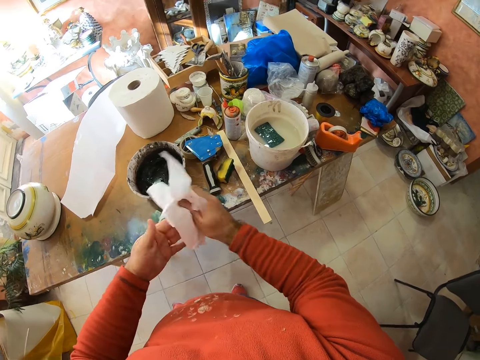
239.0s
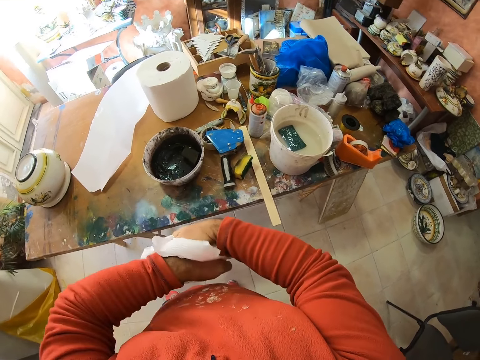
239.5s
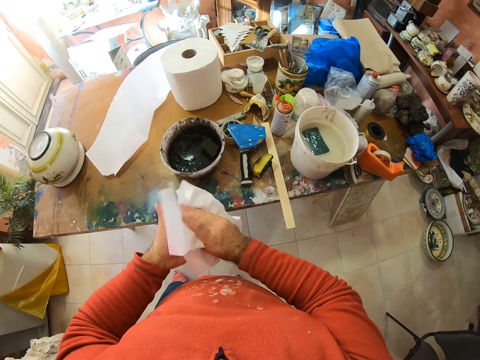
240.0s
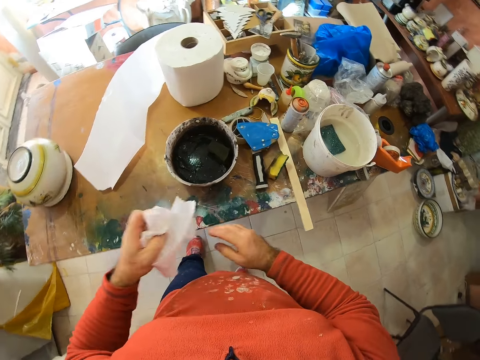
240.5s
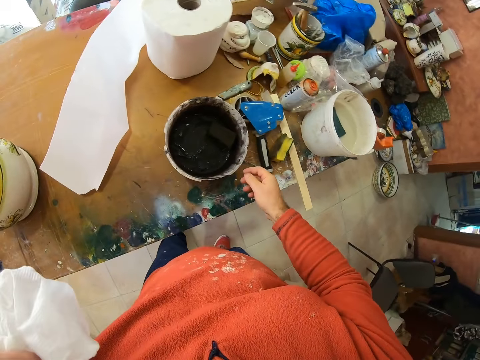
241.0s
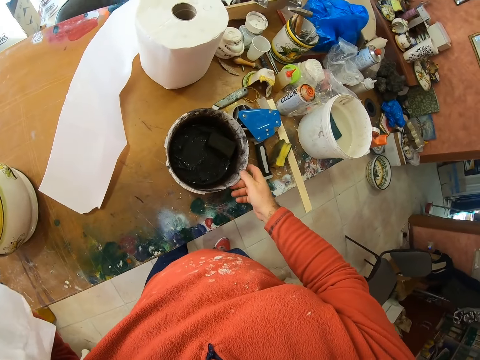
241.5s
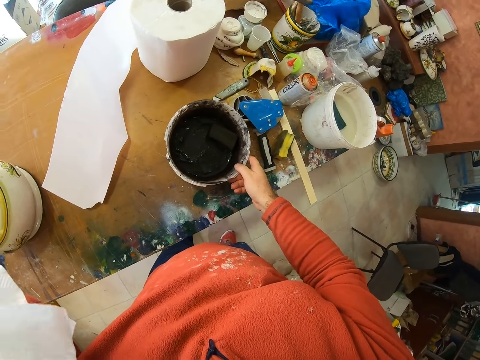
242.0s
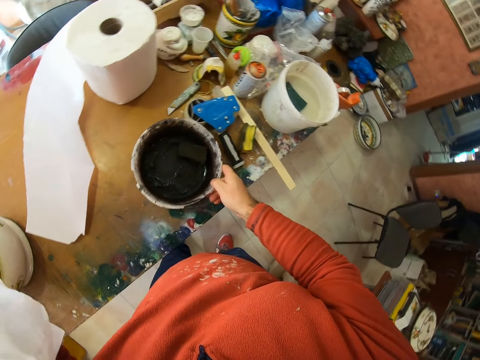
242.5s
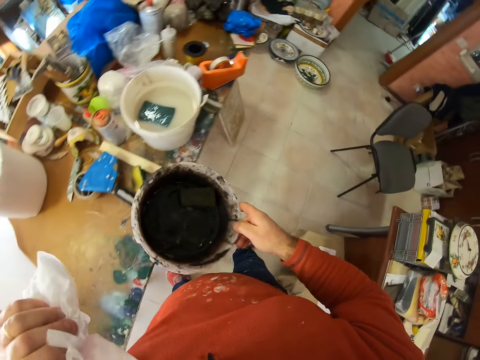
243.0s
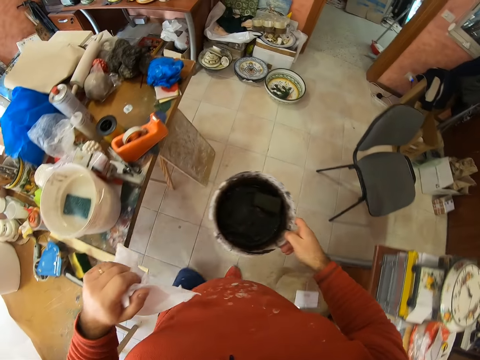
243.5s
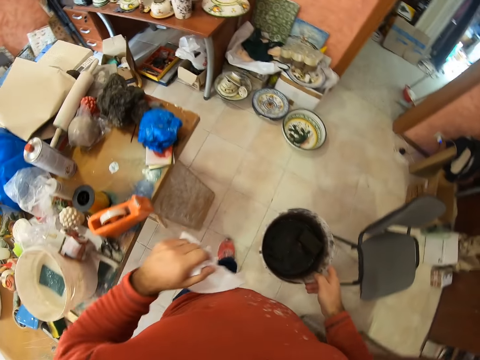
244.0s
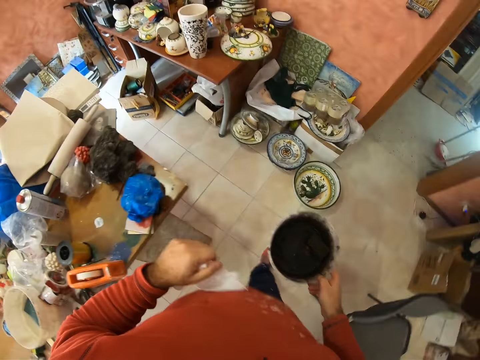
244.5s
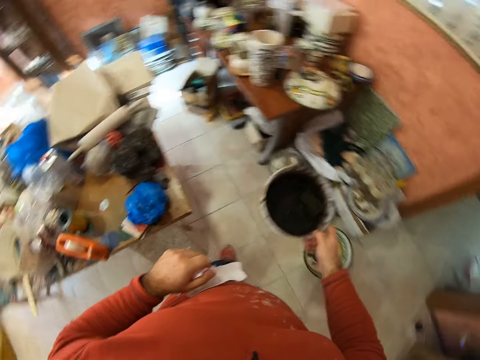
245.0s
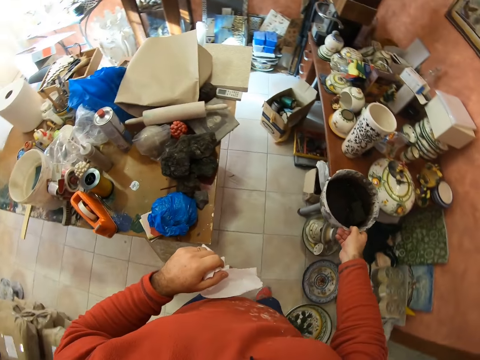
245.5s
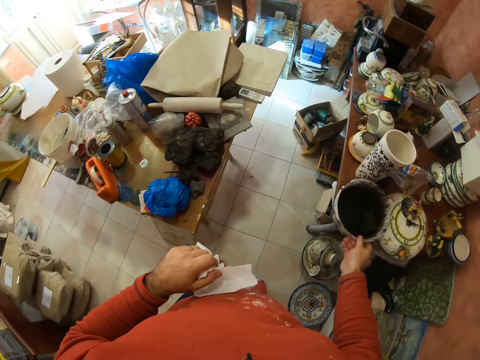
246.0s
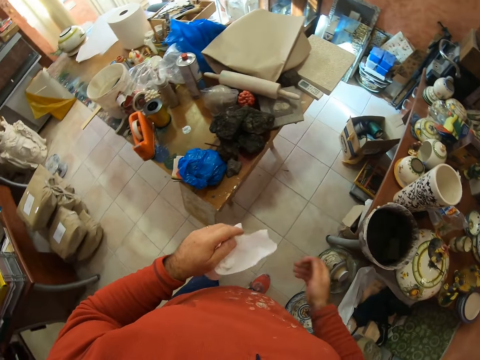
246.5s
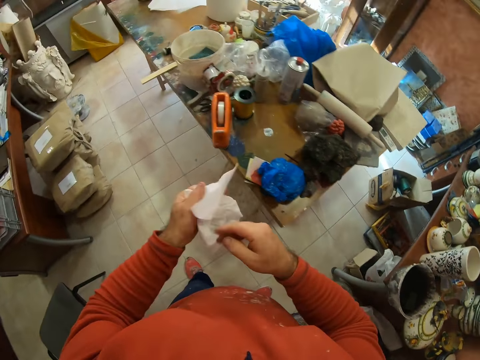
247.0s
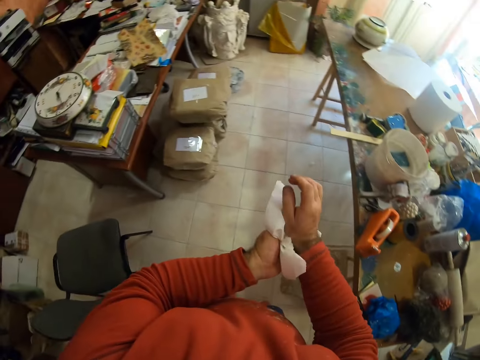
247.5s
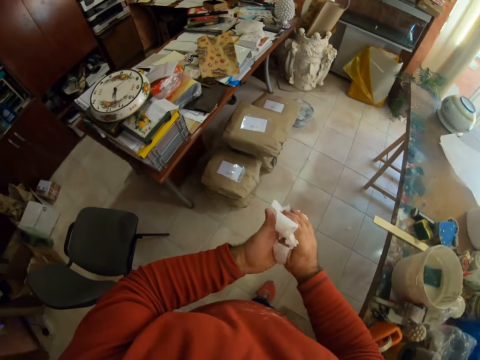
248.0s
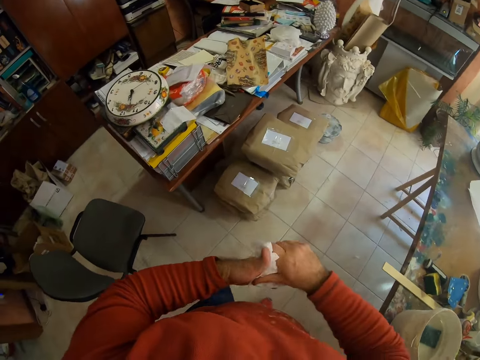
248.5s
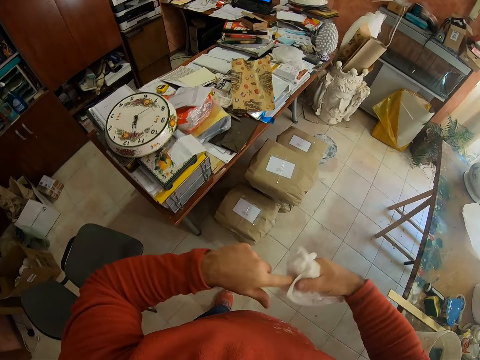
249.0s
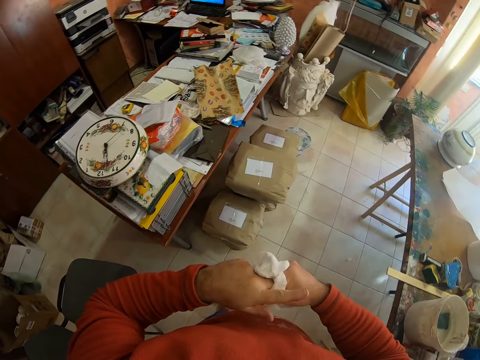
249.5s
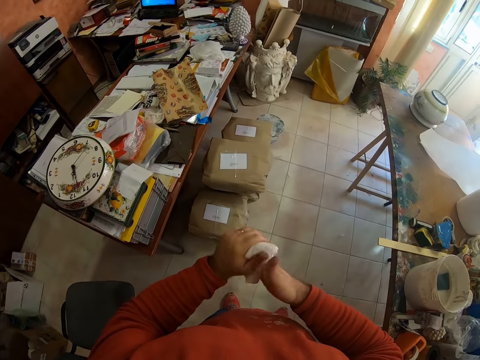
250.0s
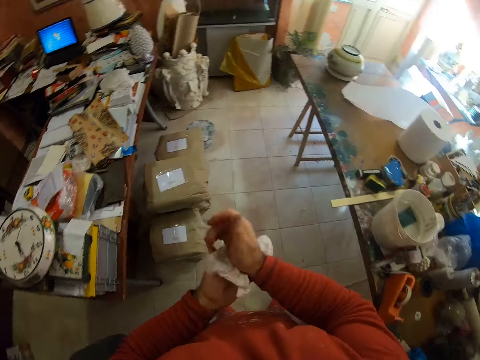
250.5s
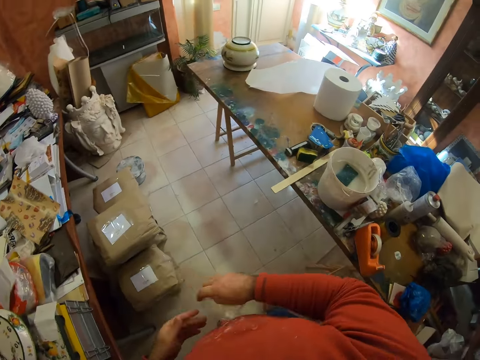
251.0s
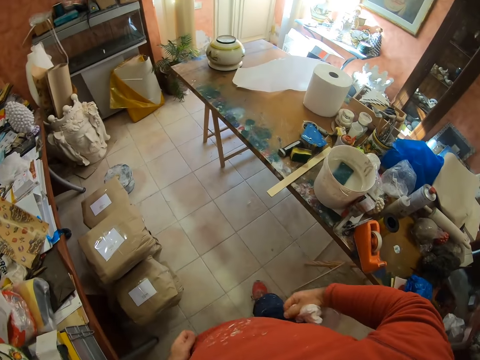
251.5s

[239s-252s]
The camera wearer takes a pot. He holds the tissue. He carries something. He walks around. He puts the pot on a table. He wipes his hands. He walks towards the table.

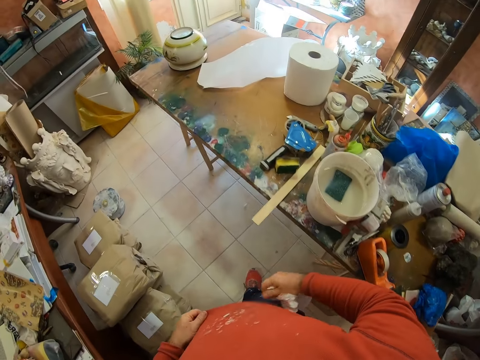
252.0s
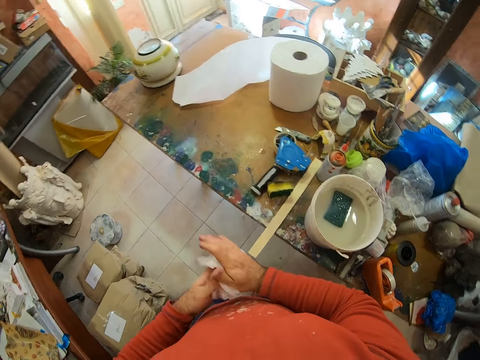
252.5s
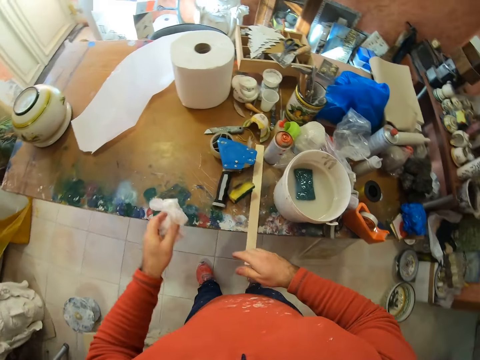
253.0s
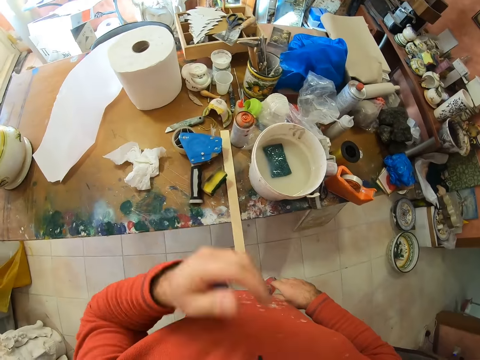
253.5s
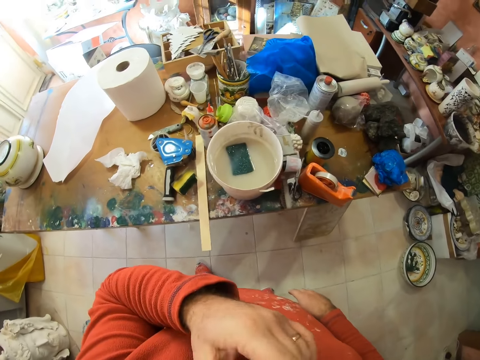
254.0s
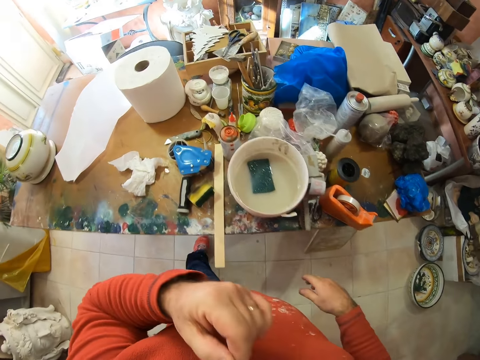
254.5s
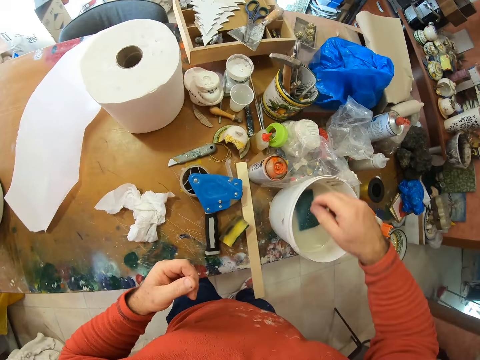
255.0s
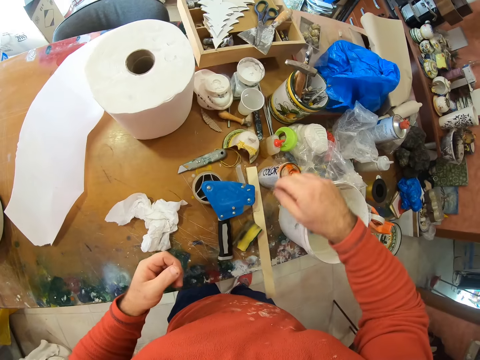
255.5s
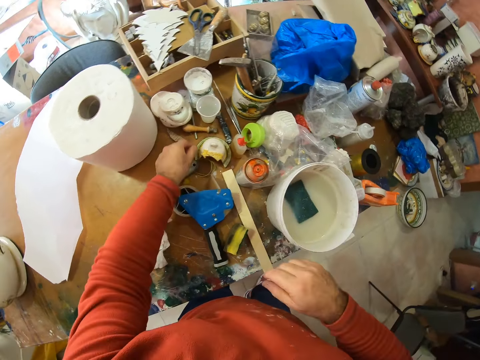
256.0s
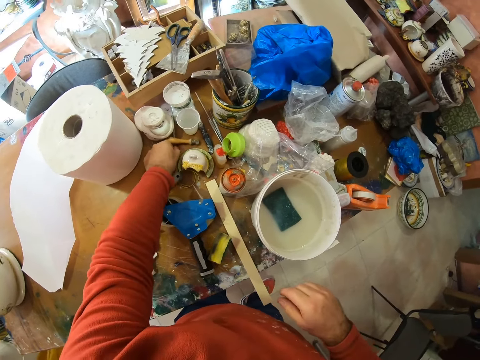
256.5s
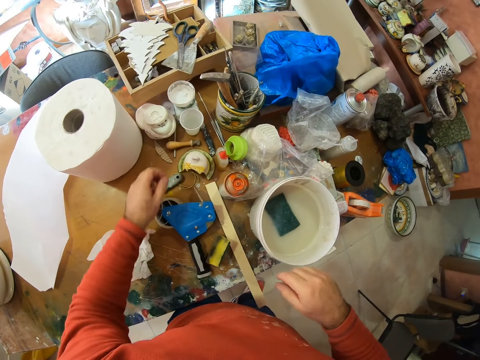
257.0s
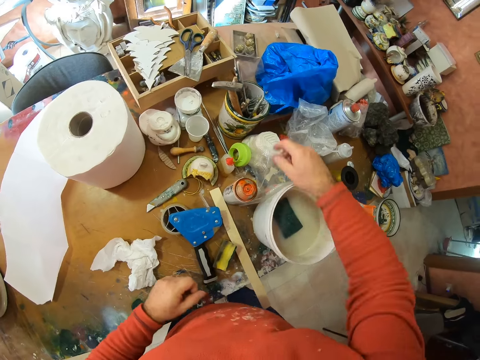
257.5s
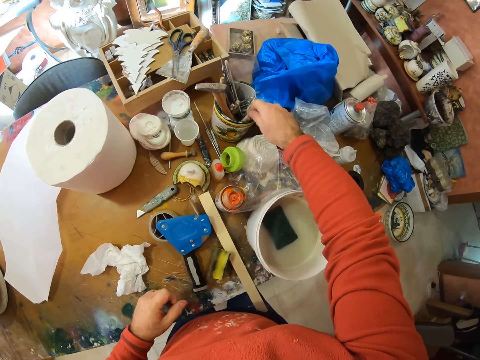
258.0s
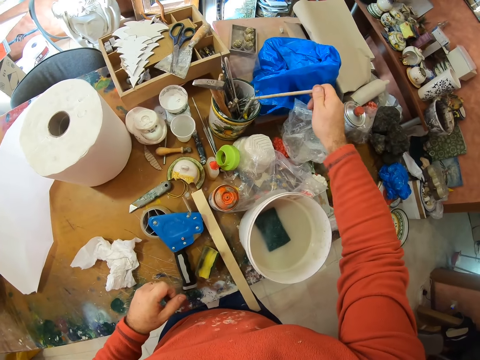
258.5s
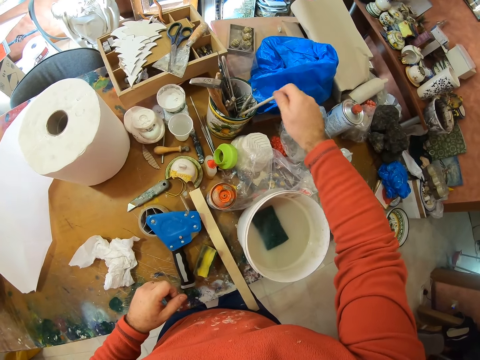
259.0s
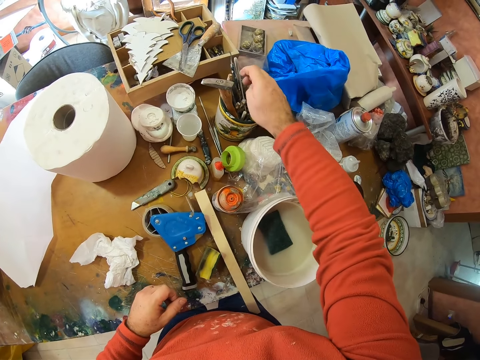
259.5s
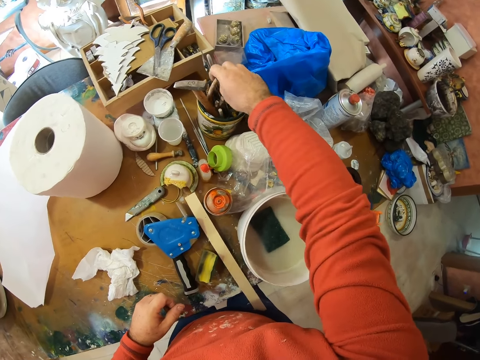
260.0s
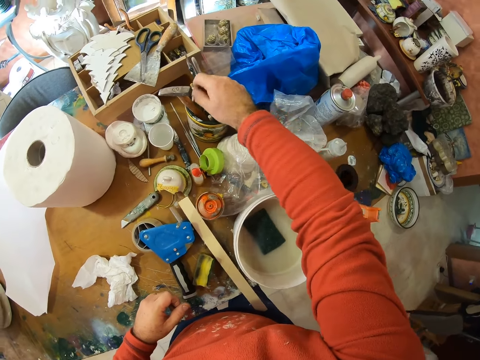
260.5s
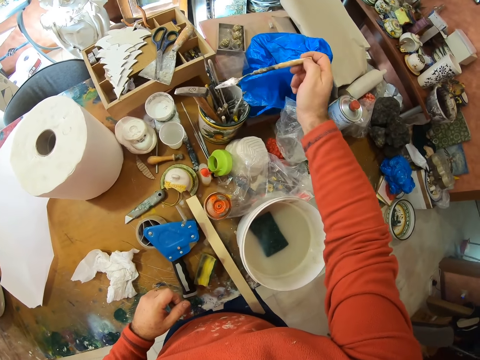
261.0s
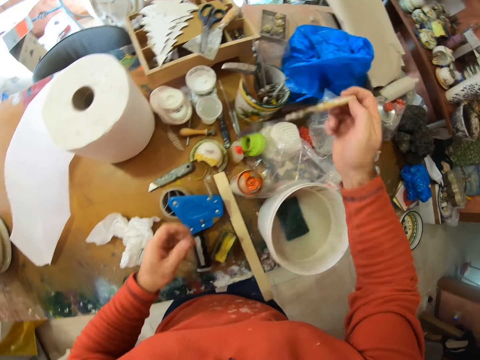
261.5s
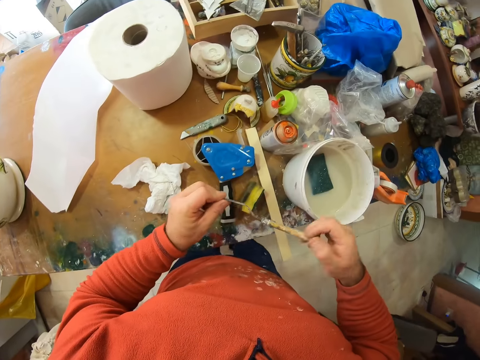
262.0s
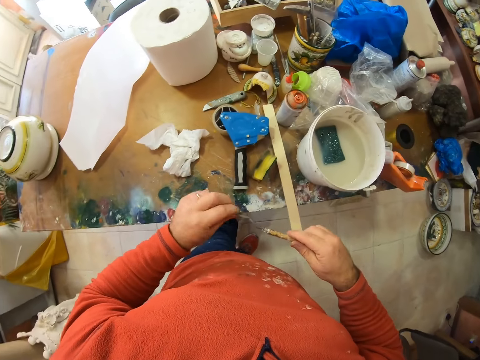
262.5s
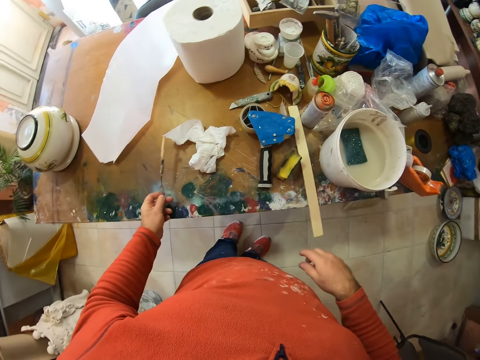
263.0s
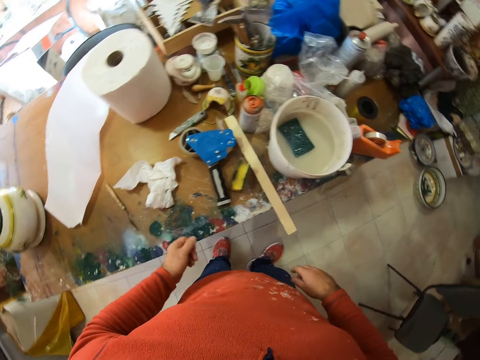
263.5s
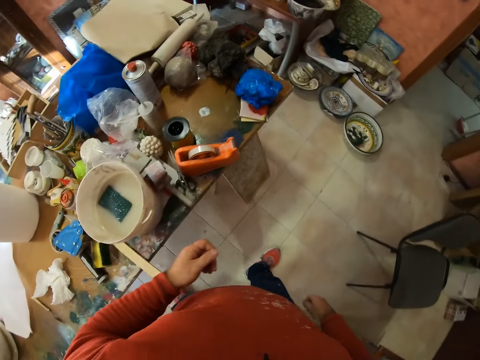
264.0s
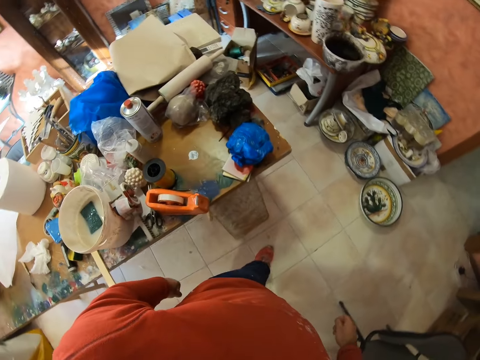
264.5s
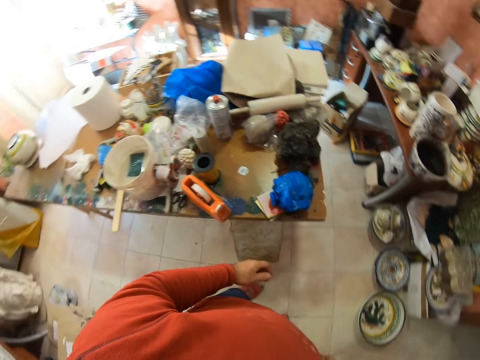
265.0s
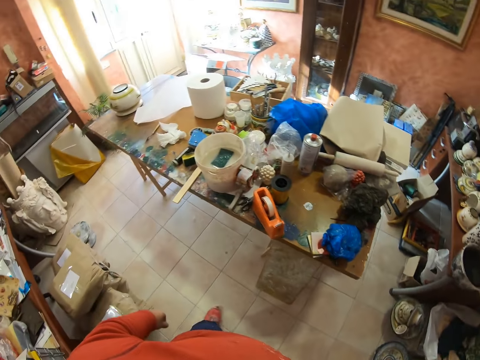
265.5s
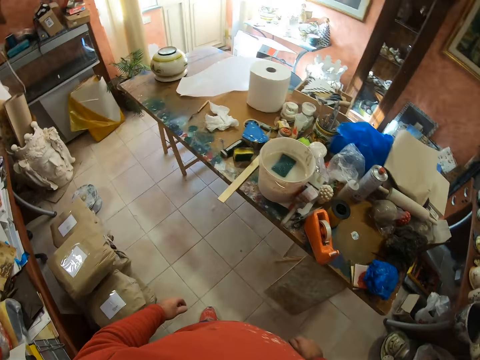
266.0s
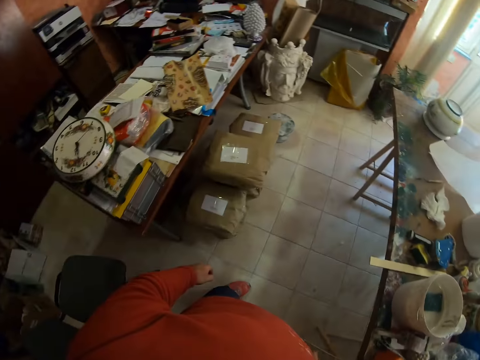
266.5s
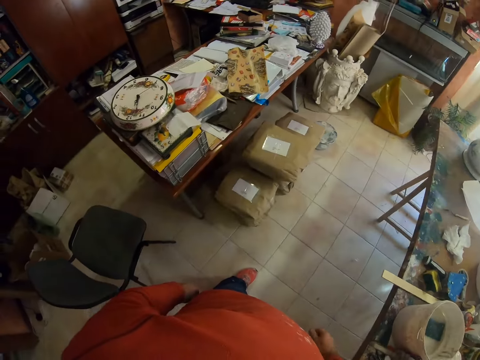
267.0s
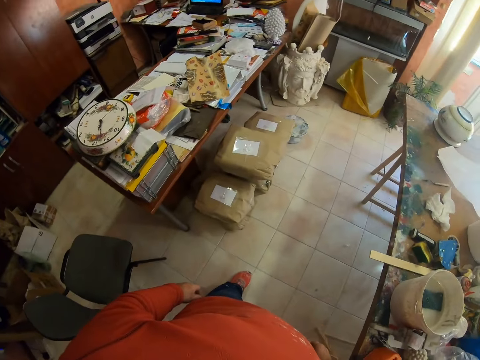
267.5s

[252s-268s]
The camera wearer throws the tissue on the table. They touch on the table. They pick something from the container. They touch something. They pick a scooper from the container. They place the scooper on the table. They walk around the workshop.
